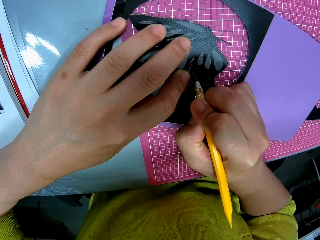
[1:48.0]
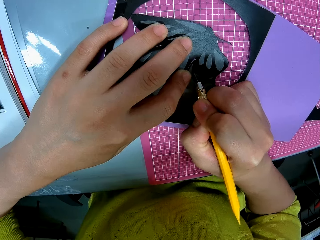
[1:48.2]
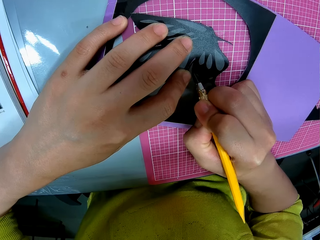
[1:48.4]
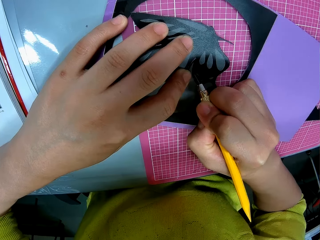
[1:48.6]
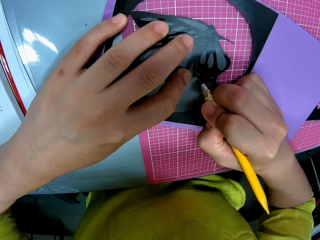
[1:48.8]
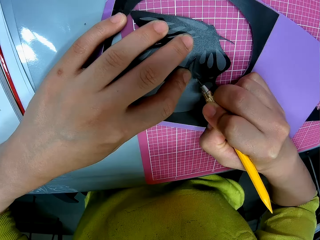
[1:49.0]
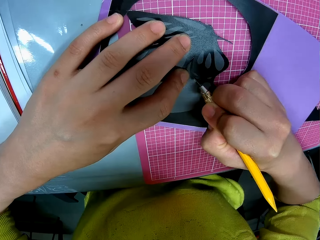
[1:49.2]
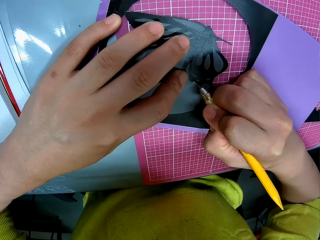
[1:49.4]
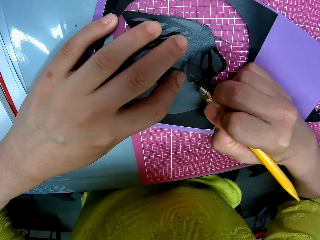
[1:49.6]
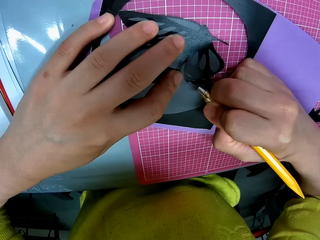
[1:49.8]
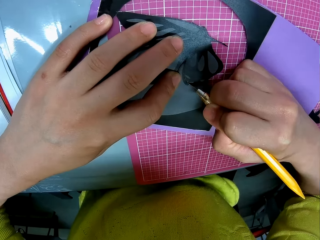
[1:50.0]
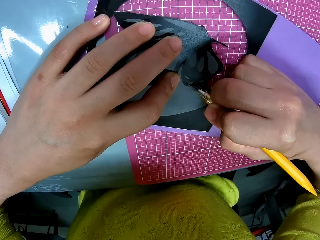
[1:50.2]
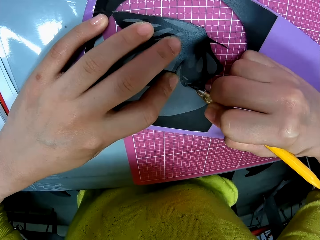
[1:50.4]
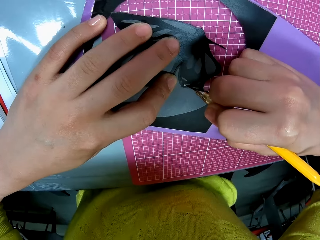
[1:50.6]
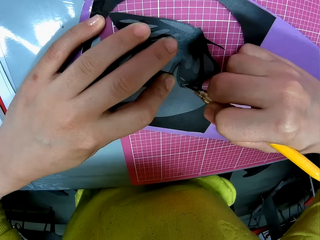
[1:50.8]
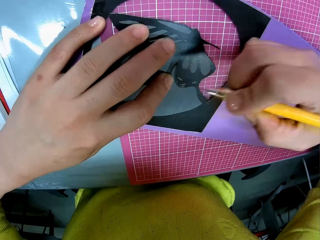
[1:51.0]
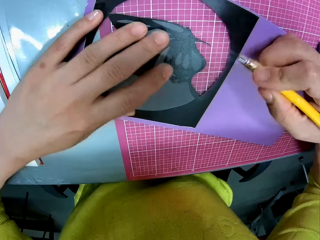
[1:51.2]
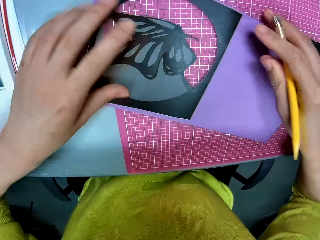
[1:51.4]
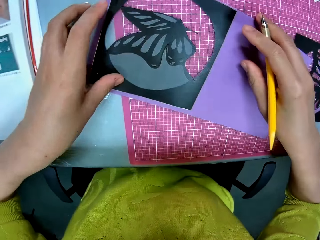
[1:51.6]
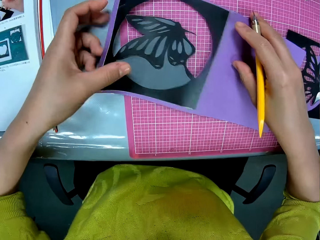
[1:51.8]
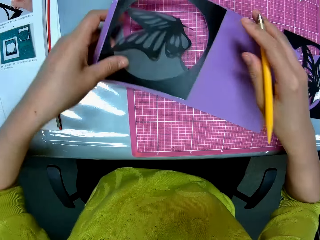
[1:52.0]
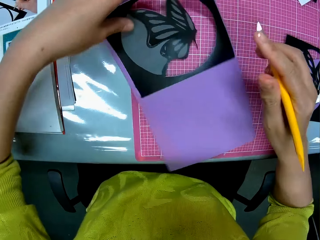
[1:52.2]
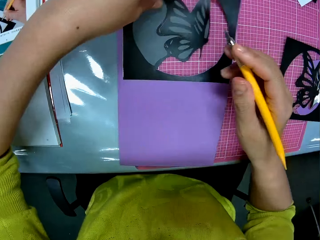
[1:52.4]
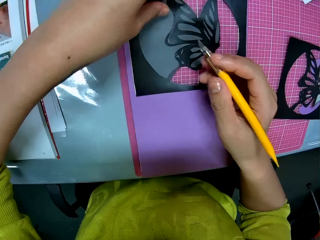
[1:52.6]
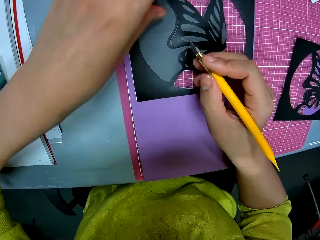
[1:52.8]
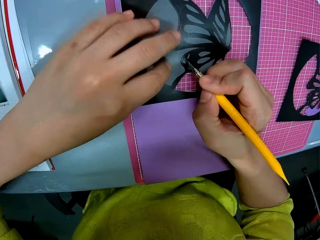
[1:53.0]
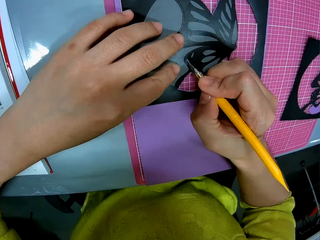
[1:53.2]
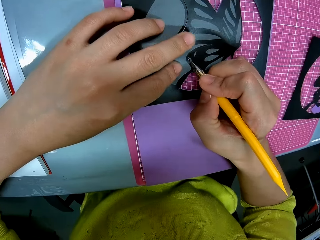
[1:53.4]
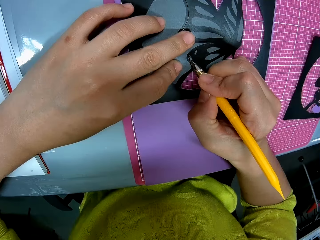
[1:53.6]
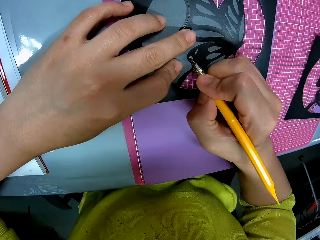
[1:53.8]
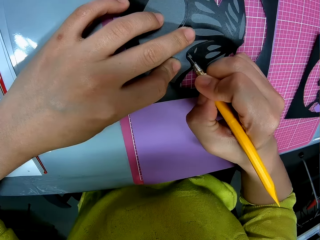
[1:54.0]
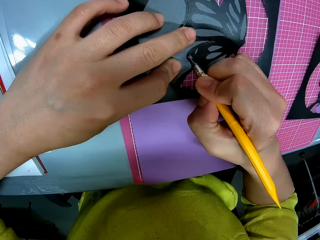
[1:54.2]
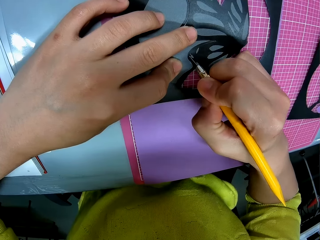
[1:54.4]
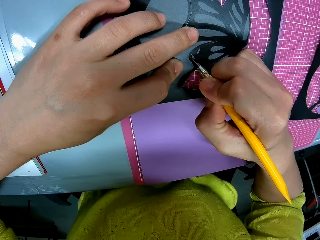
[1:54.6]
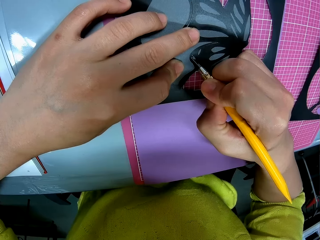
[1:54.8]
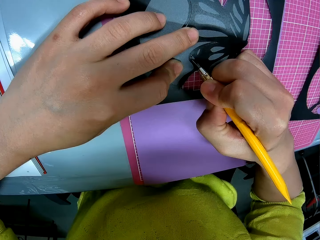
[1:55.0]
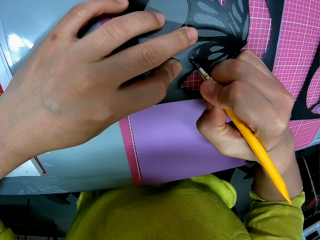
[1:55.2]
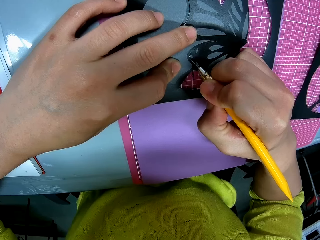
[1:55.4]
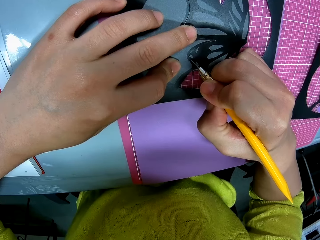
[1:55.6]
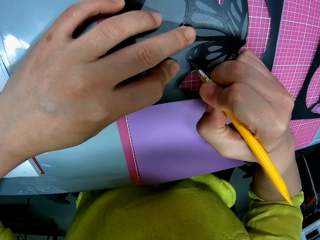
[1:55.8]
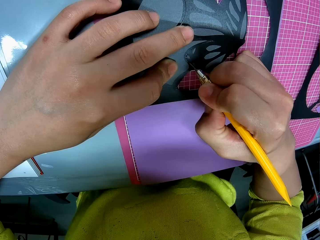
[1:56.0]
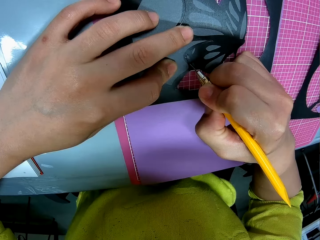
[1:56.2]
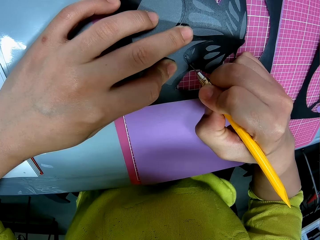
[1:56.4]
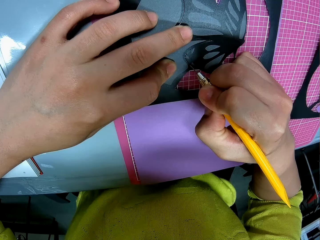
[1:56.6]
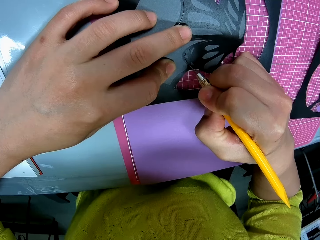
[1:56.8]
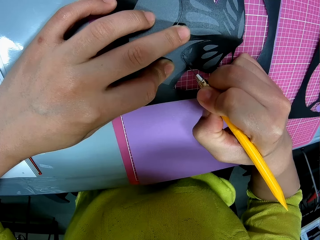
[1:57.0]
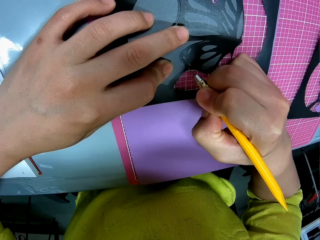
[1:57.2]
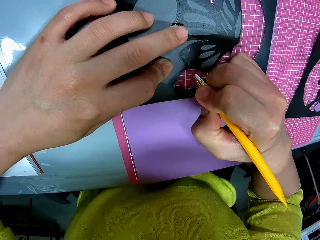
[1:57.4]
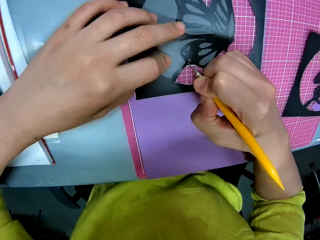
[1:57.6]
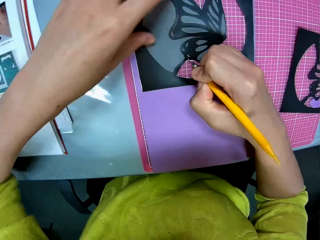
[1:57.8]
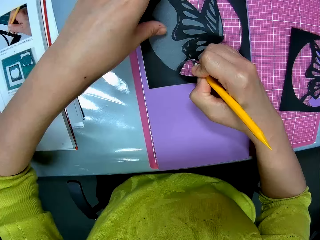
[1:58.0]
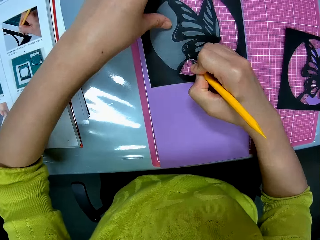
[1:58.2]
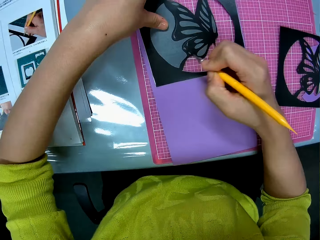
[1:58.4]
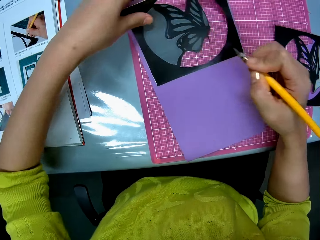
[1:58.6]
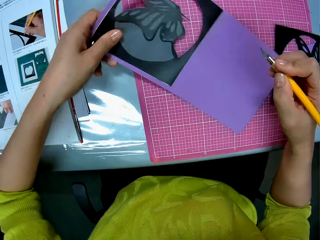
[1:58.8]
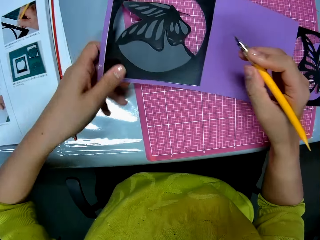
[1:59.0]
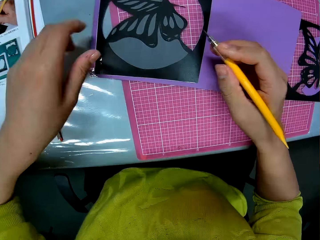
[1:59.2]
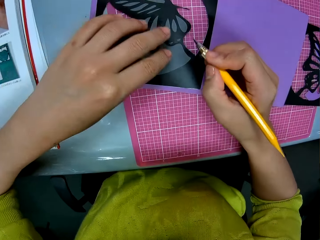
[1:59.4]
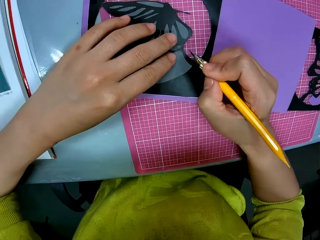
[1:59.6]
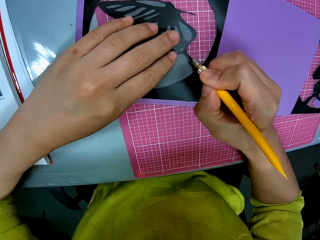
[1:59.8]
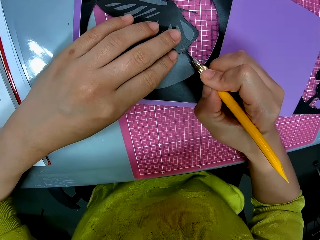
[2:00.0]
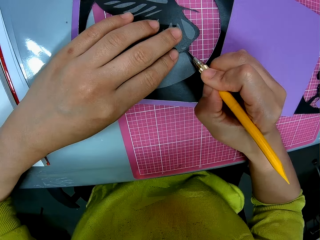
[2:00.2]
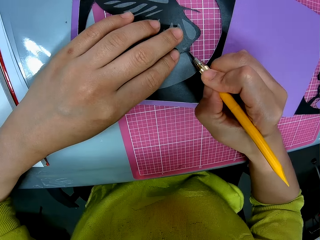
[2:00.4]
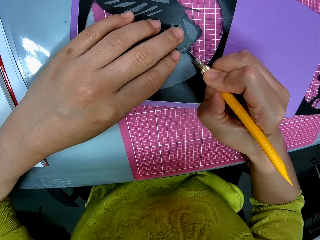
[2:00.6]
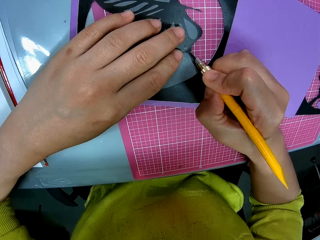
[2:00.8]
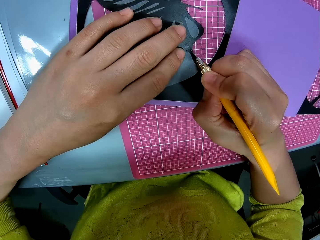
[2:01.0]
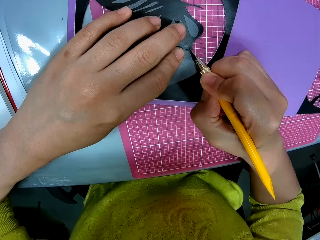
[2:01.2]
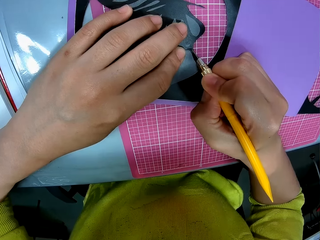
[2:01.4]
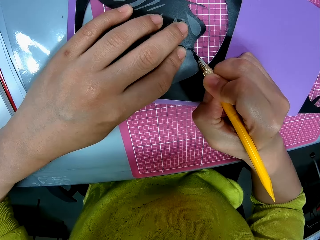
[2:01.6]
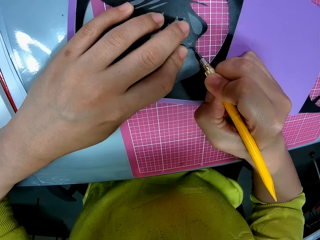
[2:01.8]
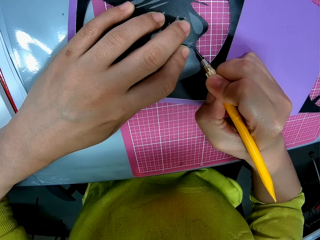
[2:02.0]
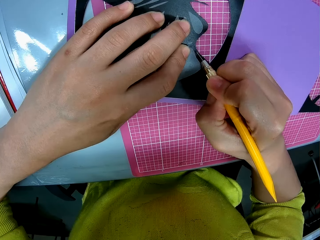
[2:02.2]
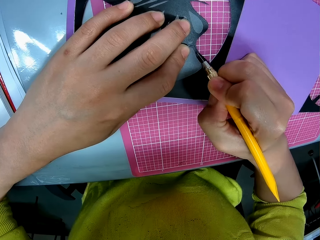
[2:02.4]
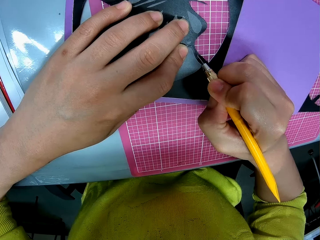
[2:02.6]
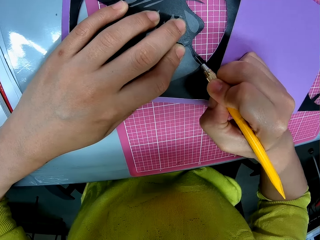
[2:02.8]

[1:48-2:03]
The camera wearer moves the craft paper on the table with her left hand. She cuts out the butterfly shape from the craft paper with the blade. She moves the craft paper on the table with her left hand. She cuts out the butterfly shape from the craft paper with the blade.

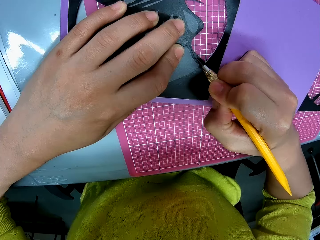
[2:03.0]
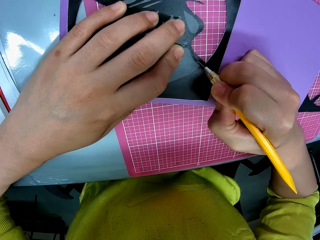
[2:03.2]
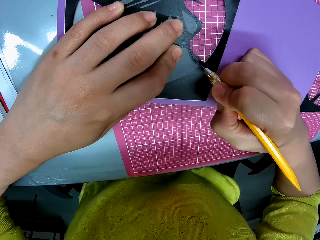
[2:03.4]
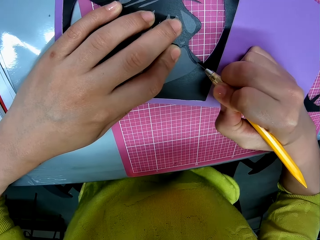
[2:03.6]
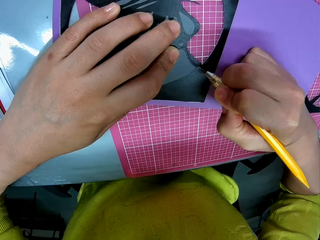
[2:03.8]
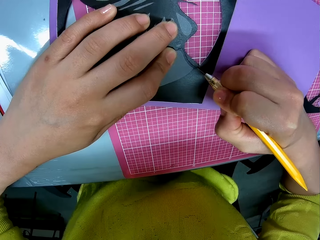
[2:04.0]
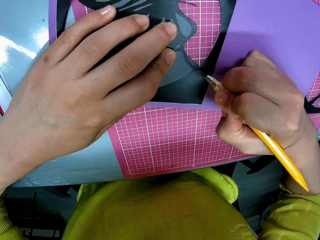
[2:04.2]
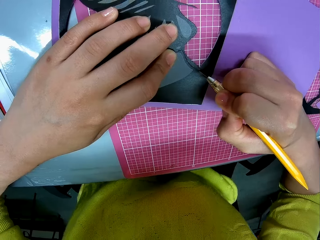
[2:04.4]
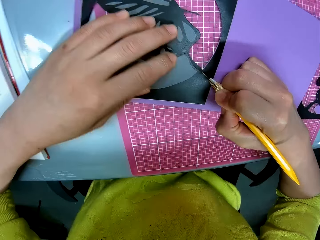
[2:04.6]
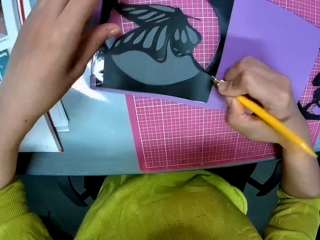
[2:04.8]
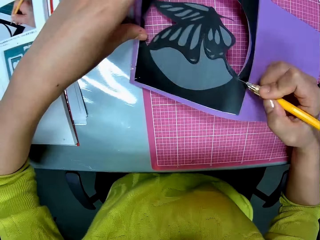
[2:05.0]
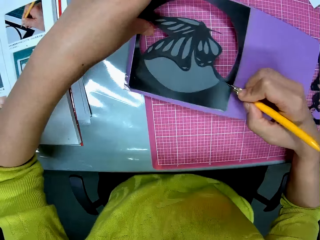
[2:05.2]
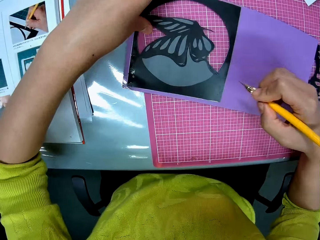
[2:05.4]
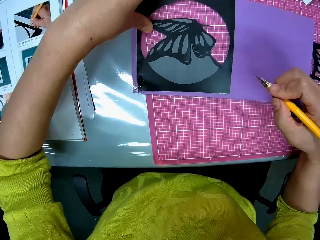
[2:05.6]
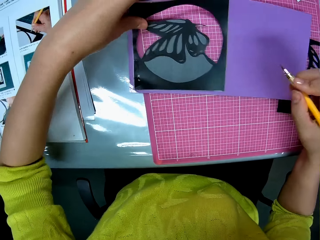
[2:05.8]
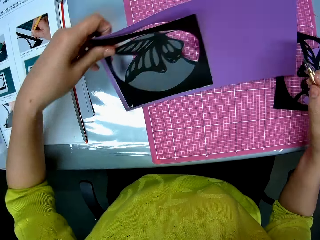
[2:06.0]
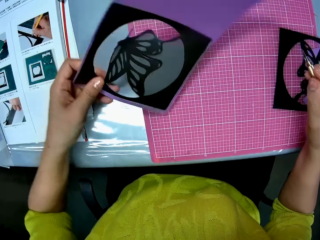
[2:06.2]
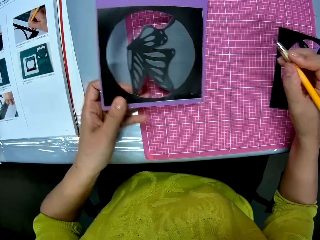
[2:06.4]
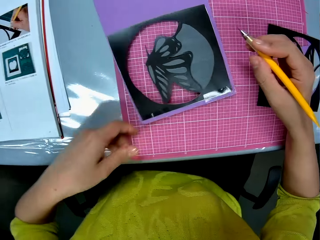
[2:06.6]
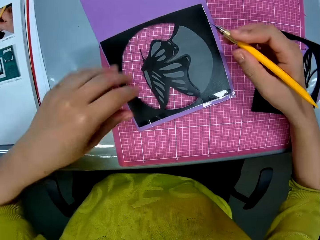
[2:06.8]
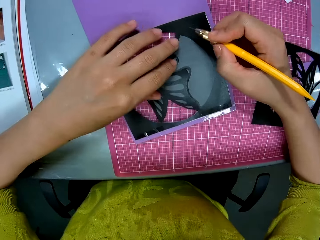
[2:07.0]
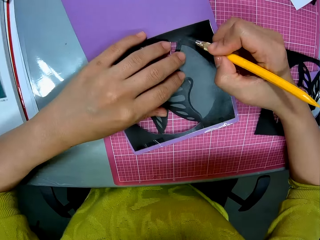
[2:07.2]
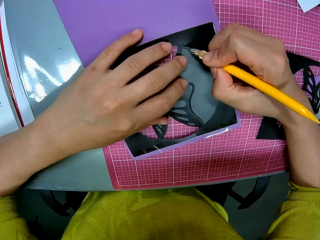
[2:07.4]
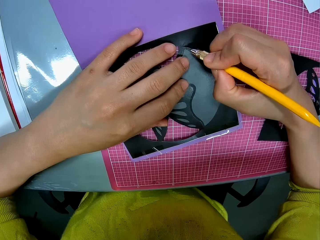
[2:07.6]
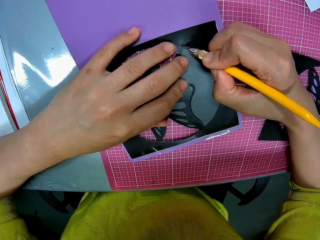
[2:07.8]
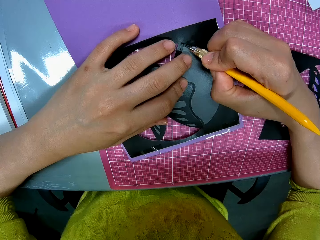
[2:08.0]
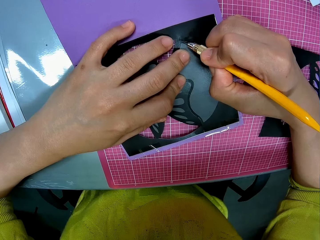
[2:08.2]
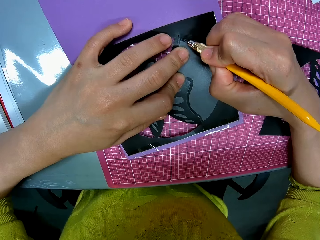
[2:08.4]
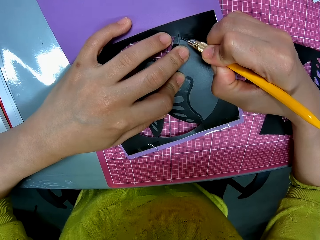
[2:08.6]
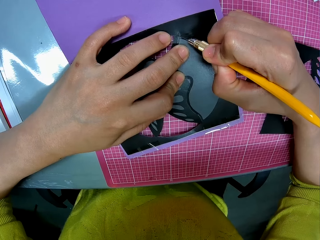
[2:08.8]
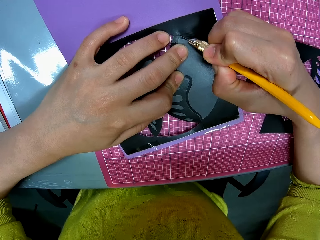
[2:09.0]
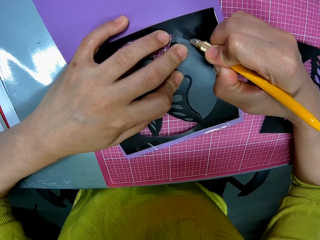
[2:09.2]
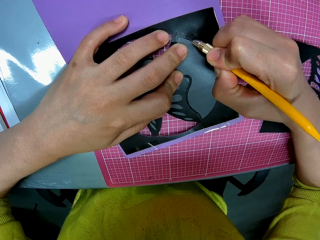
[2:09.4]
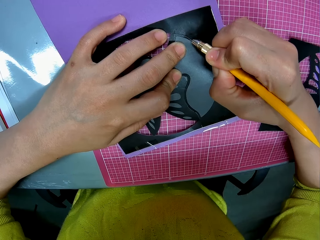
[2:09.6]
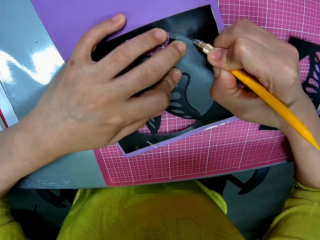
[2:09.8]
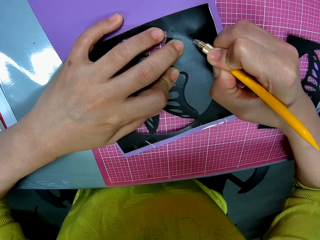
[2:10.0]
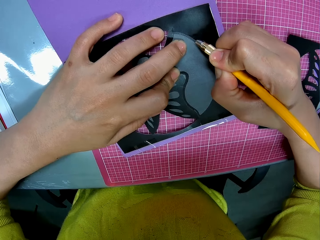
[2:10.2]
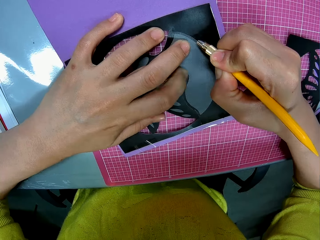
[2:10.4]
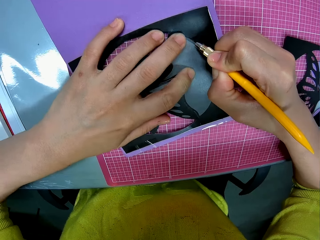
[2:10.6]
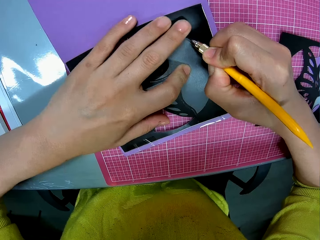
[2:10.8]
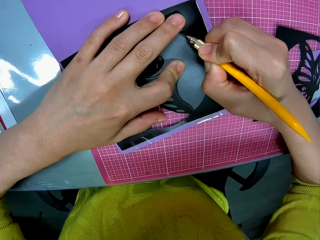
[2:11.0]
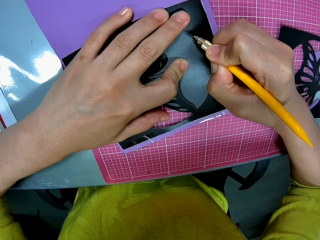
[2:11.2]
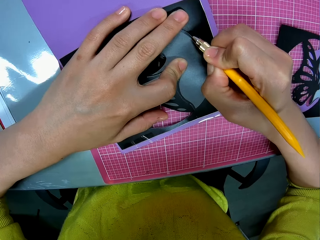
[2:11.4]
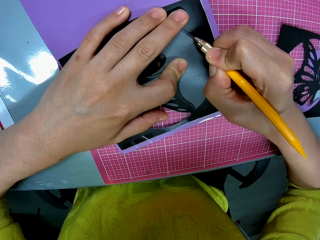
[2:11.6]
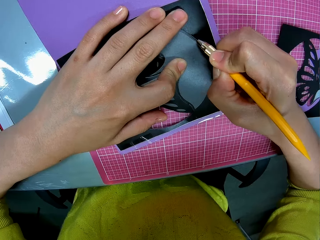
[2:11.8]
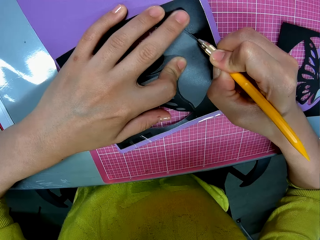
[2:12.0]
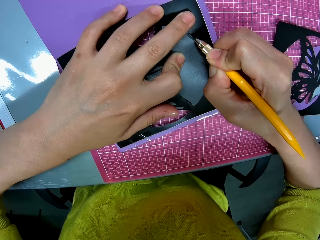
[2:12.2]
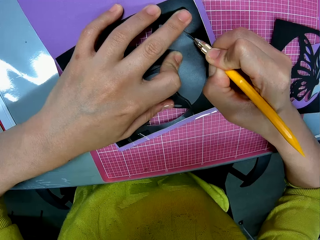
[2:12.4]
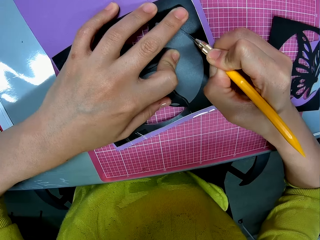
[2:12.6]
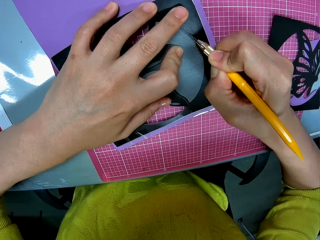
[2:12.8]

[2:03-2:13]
The camera wearer moves the craft paper on the table with her left hand. She cuts out the butterfly shape from the craft paper with the blade.
